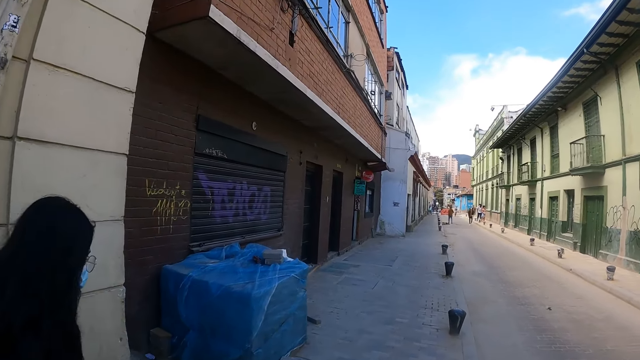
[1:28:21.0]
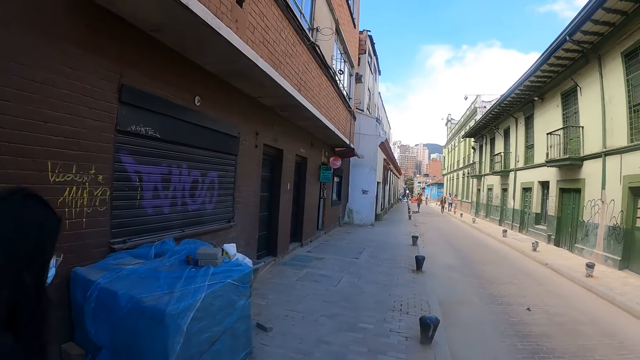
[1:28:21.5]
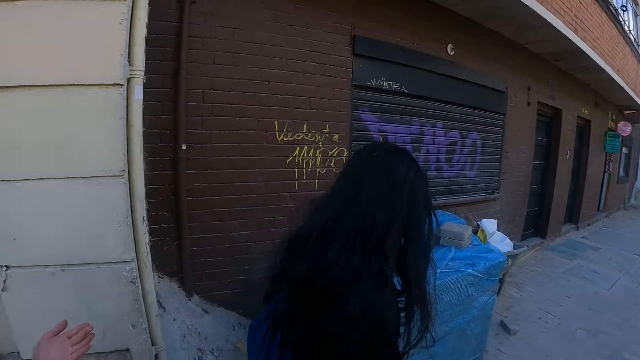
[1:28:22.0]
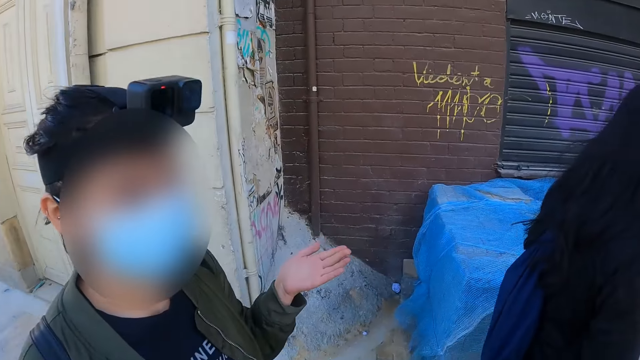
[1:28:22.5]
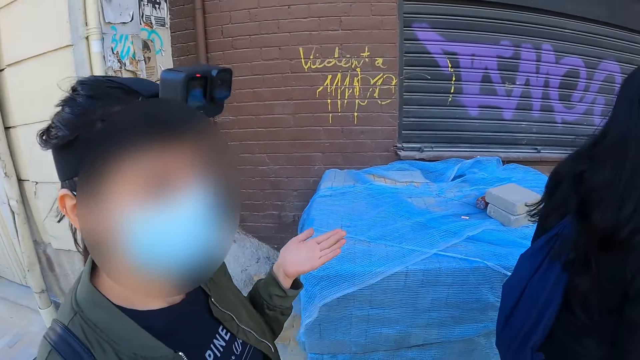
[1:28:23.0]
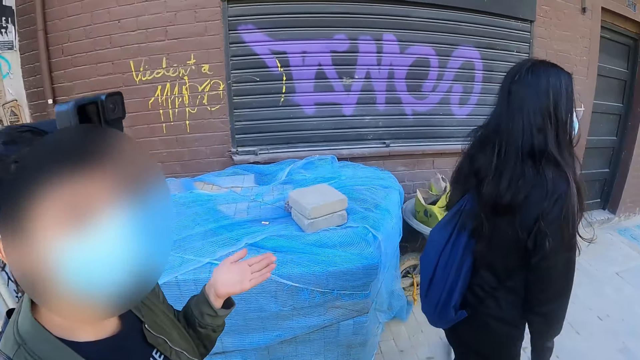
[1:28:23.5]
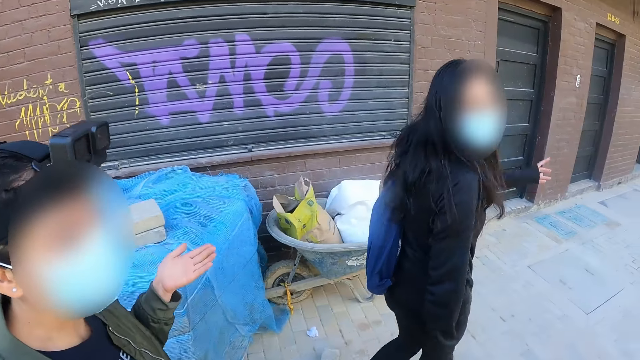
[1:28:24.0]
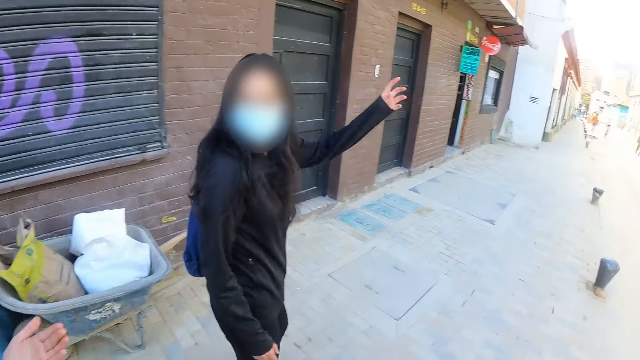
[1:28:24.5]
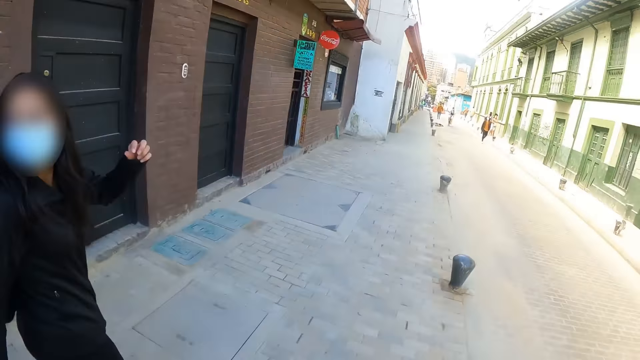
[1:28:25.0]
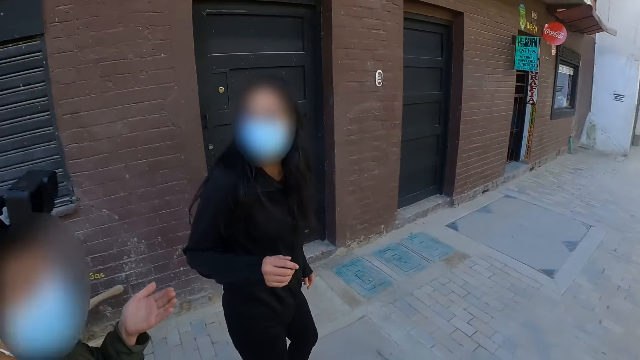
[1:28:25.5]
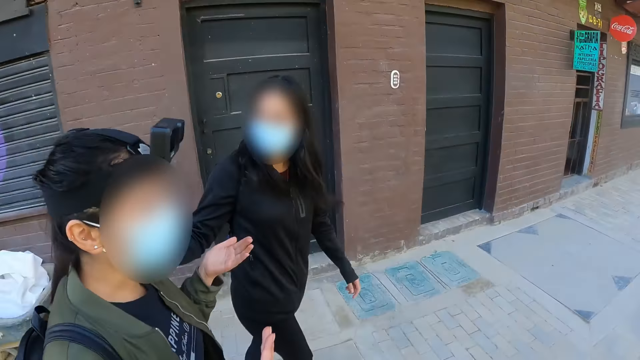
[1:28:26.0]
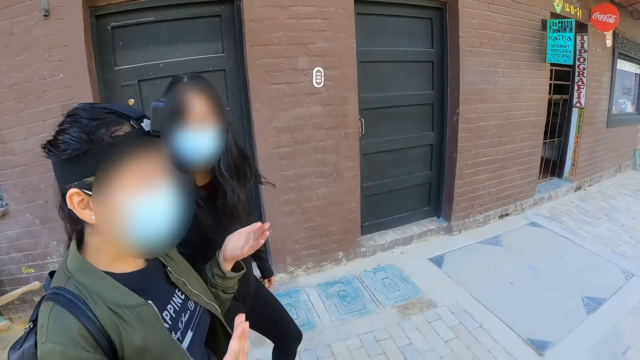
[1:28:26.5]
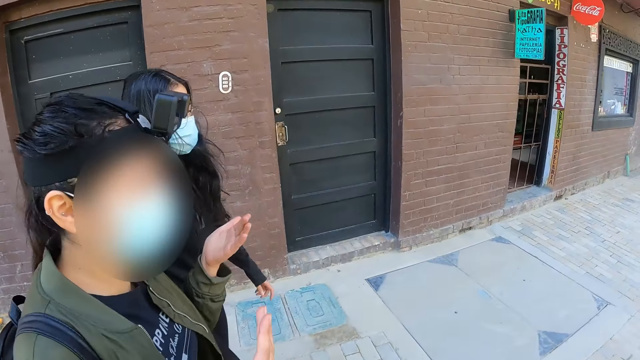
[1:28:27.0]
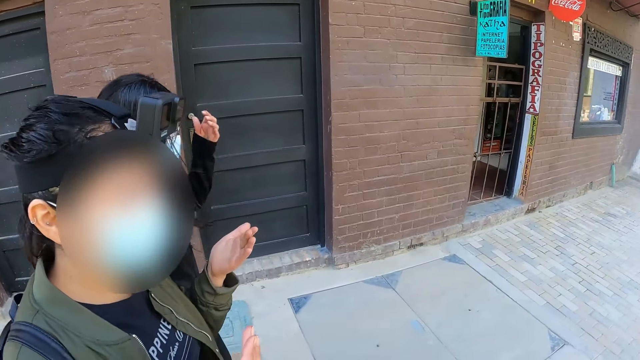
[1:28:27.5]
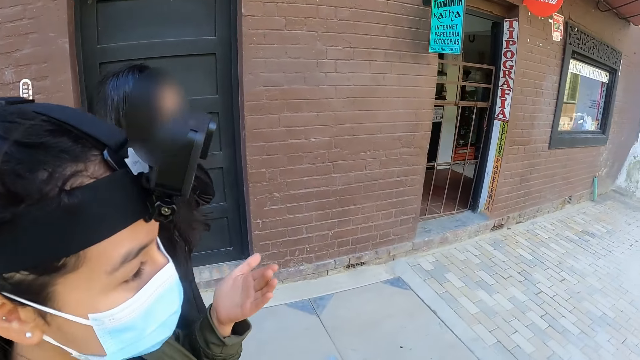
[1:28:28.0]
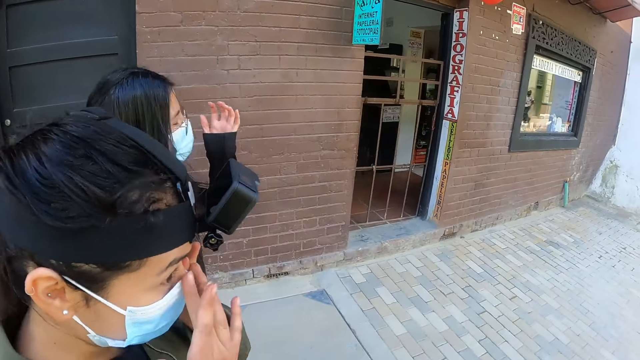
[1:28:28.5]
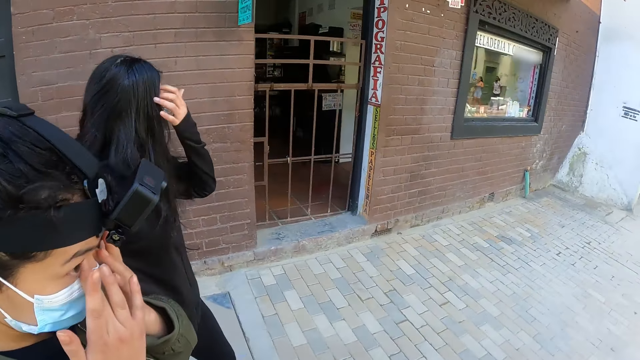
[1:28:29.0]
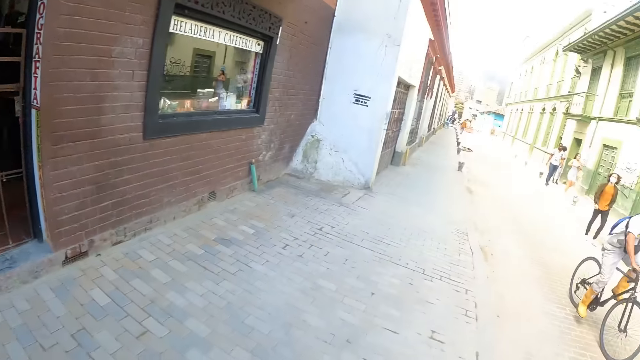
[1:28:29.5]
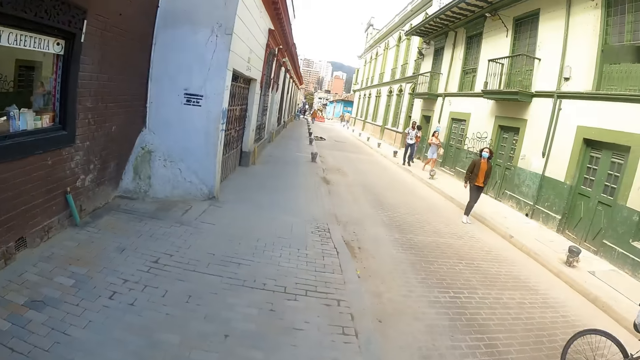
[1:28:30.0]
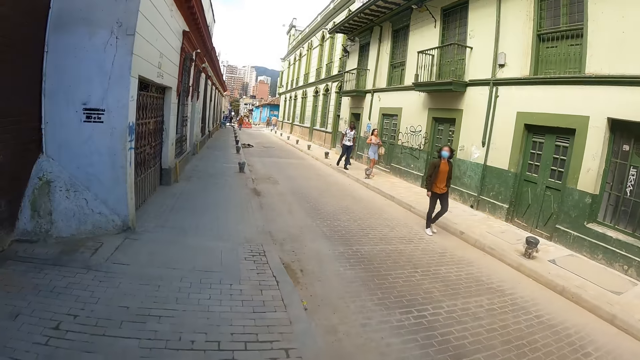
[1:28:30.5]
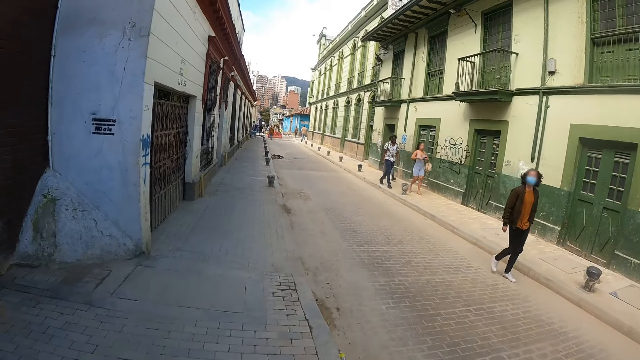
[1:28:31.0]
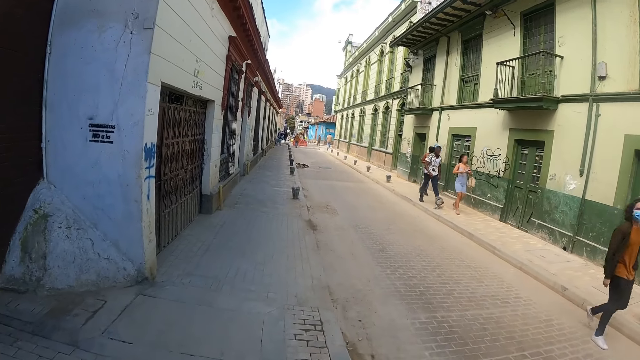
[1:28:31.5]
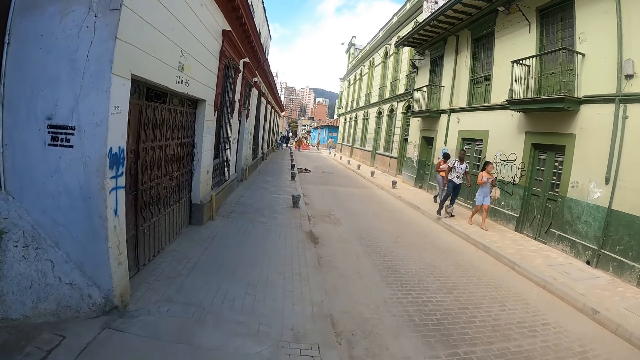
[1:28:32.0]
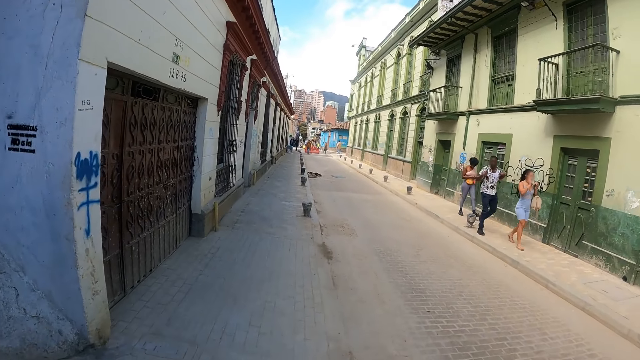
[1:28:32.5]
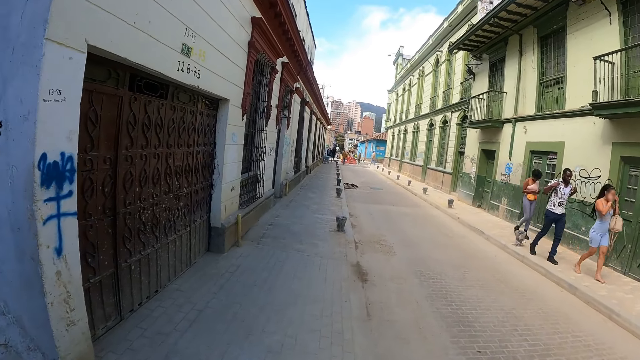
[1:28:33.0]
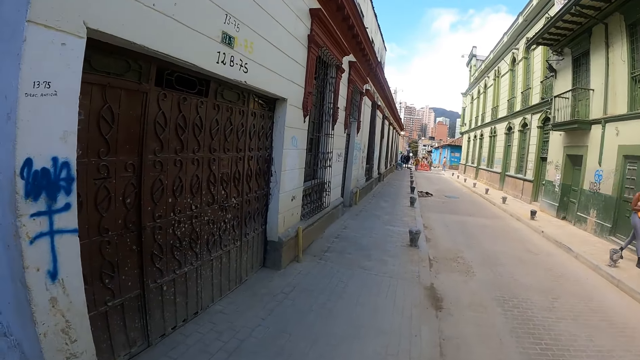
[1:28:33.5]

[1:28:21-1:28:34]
The camera wearer stares at a person. Another person dialogues with the camera wearer. A third person moves her hand. The camera wearer, the third person and the first person walk along the sidewalk. The camera wearer walks on the road.

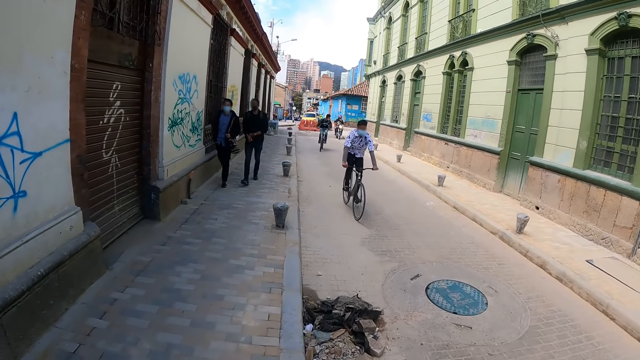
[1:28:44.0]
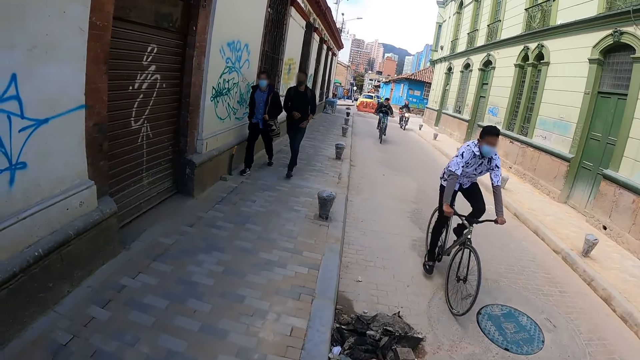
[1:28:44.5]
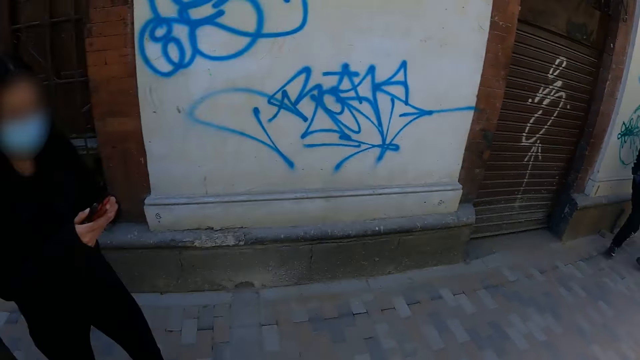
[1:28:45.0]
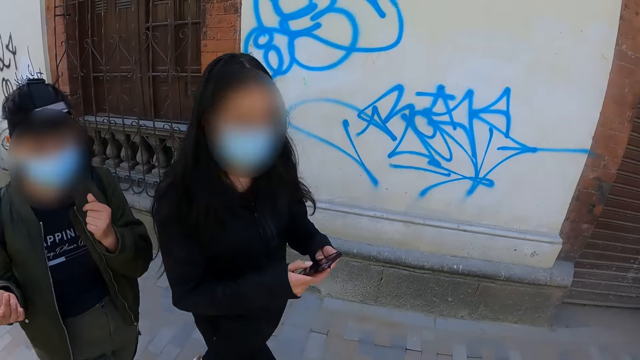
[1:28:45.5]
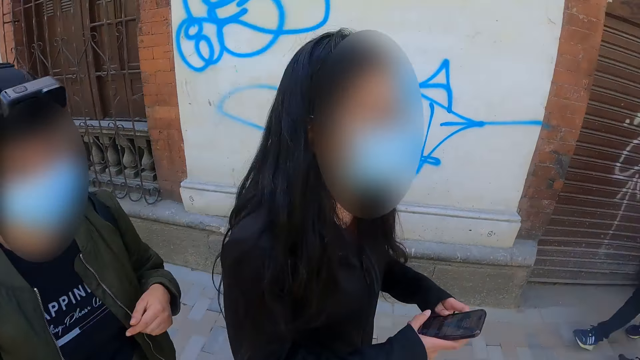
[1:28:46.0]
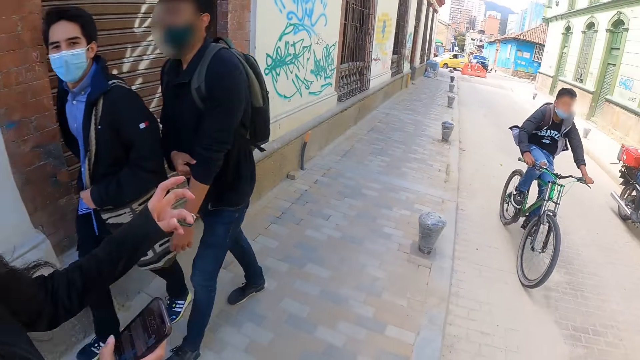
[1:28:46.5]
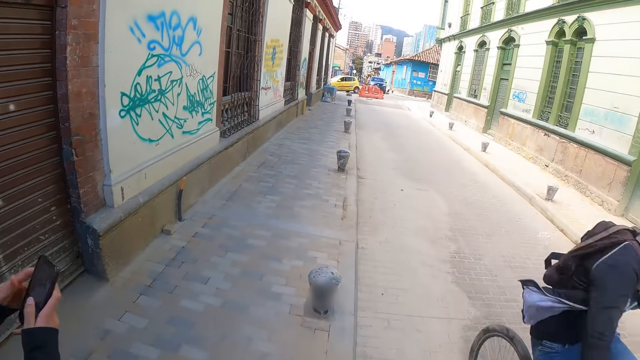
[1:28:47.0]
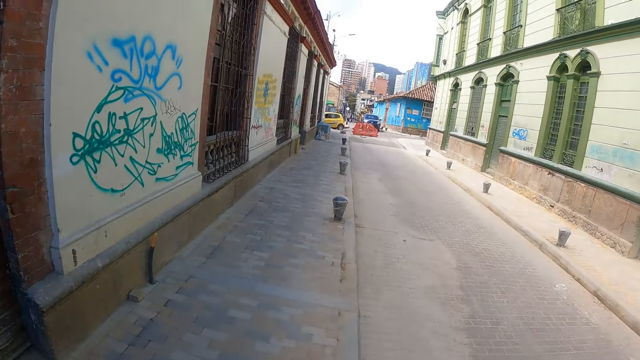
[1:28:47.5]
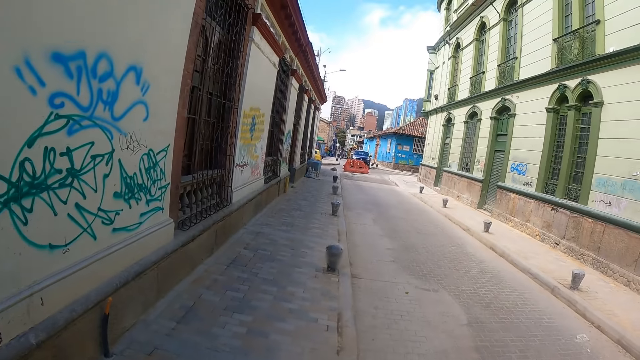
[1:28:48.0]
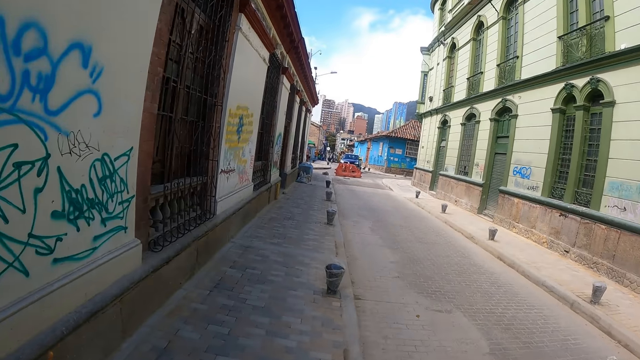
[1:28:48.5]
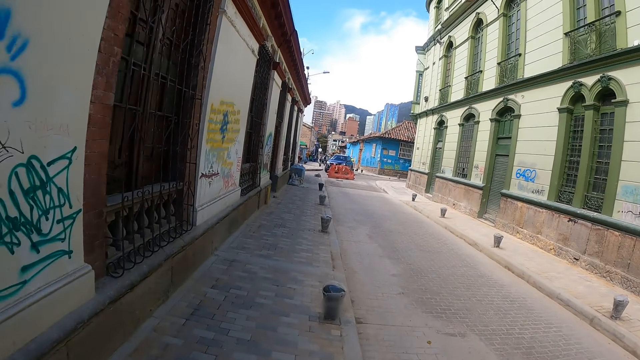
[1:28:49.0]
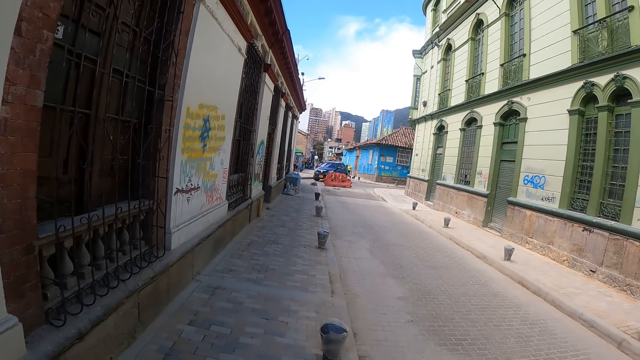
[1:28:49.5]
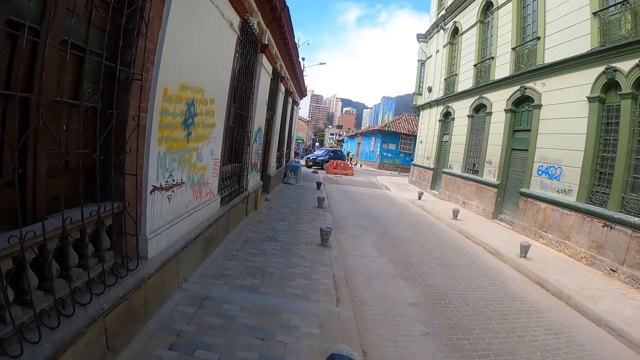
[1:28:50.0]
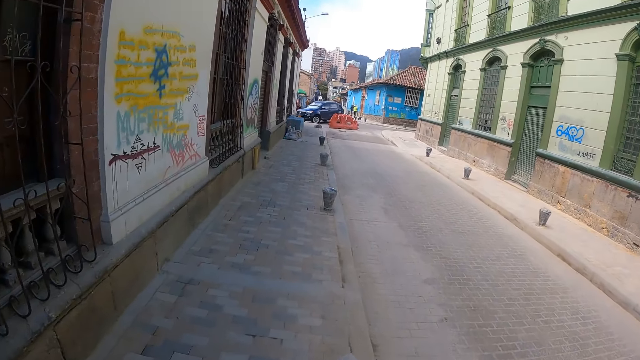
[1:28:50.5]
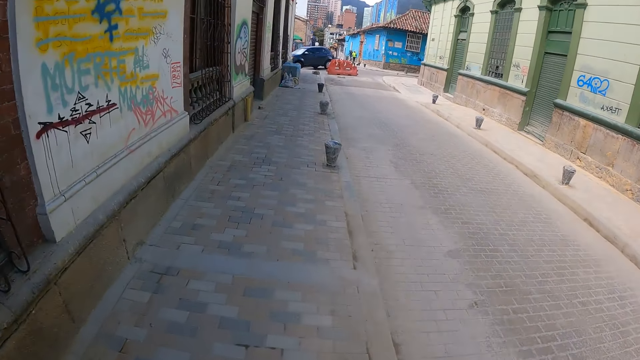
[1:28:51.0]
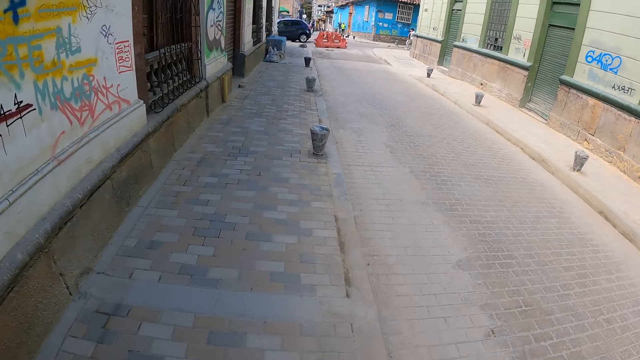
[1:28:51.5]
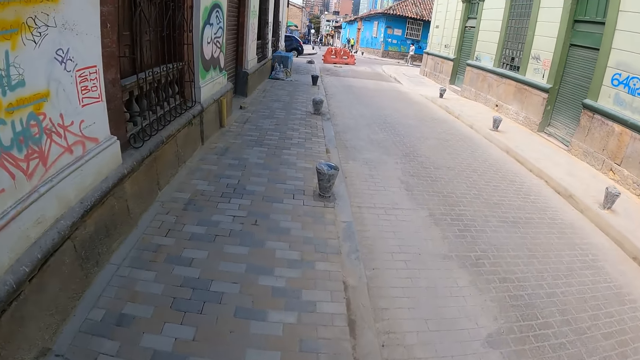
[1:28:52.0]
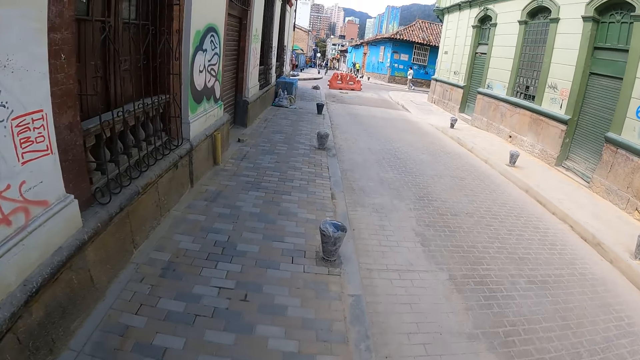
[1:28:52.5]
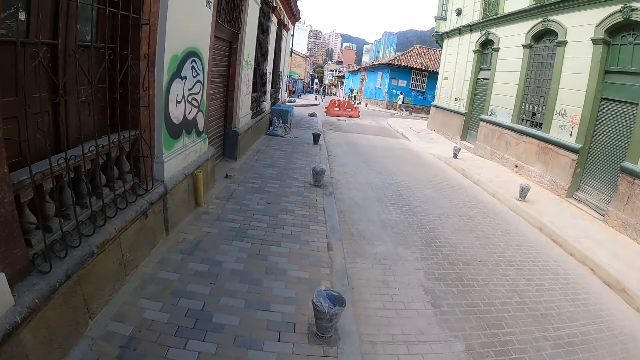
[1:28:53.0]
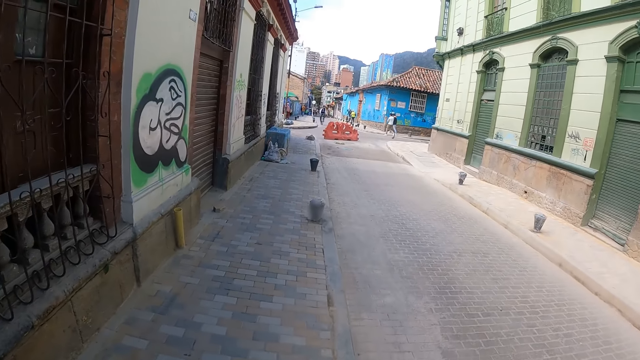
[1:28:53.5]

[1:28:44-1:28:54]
The camera wearer looks around. A person operates the phone. The camera wearer looks around. The camera wearer, the person and another person walk along the sidewalk.
